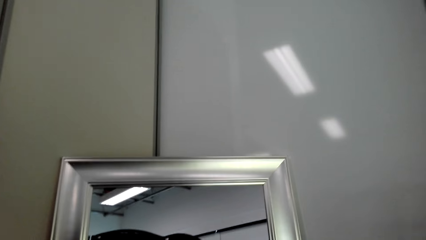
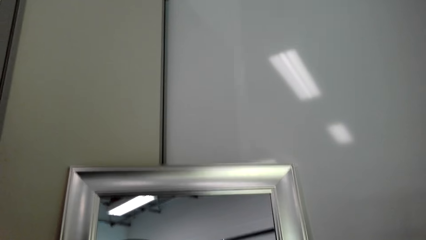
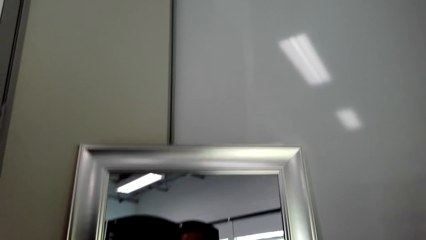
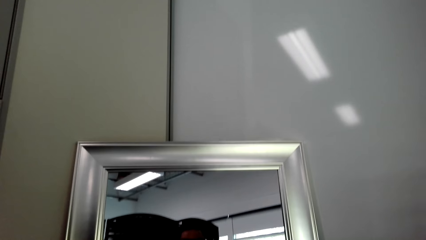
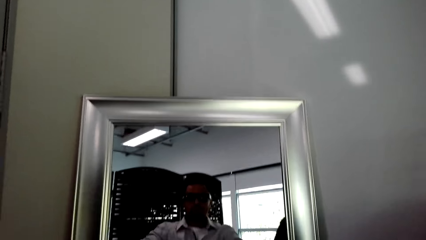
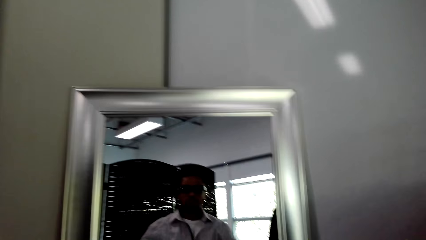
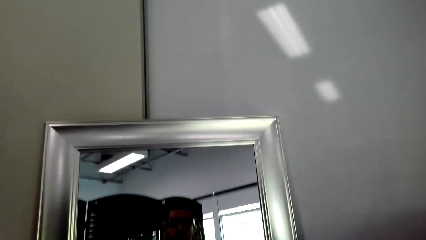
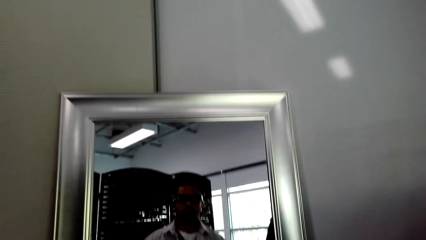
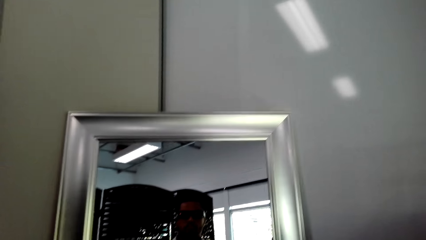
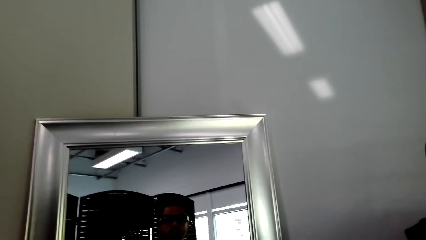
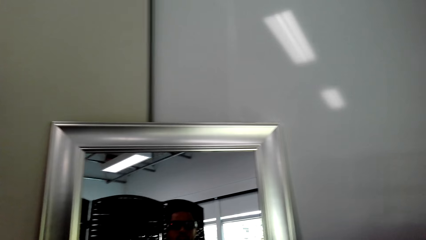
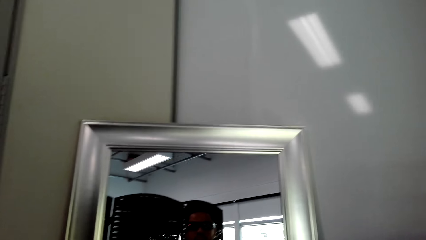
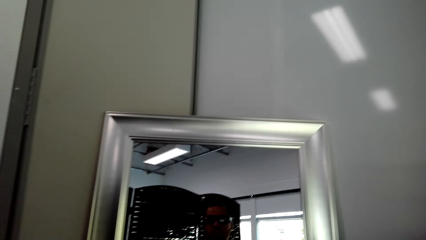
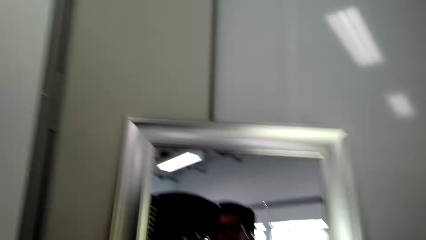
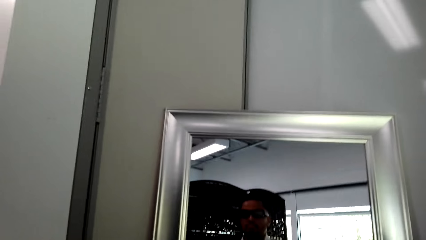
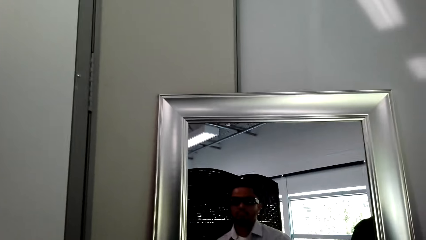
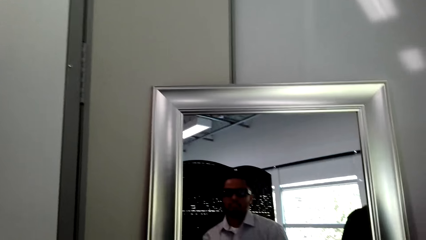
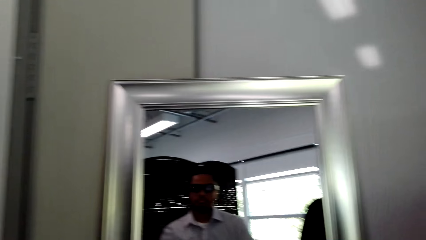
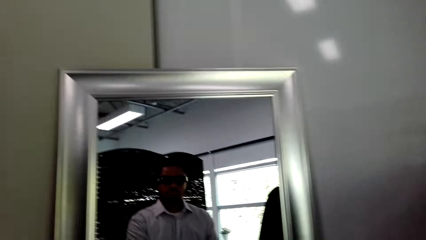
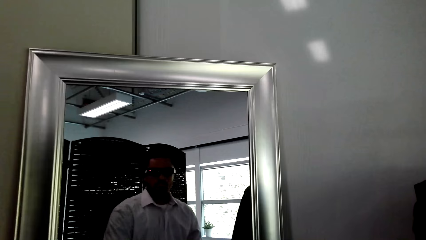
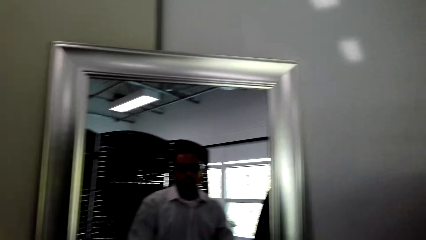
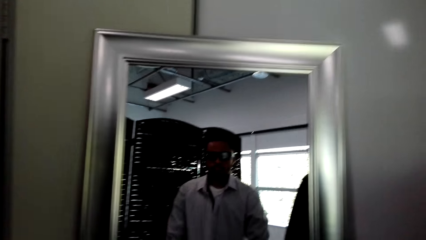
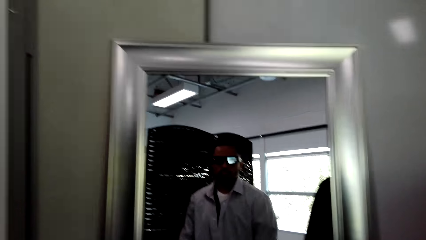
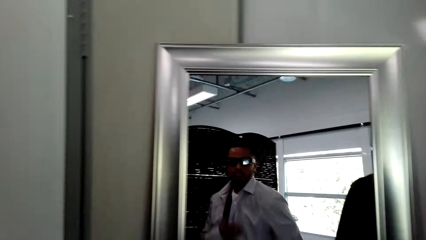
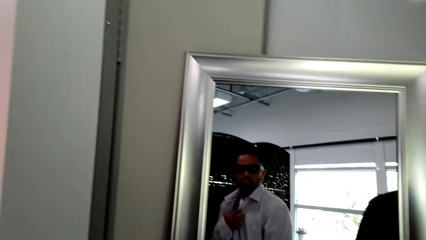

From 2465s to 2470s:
The camera wearer moves his hands.

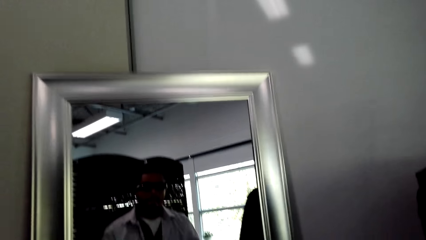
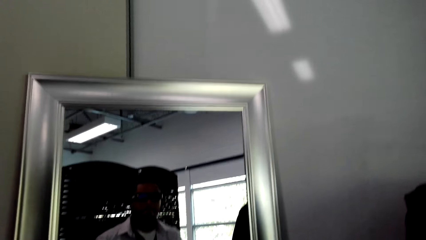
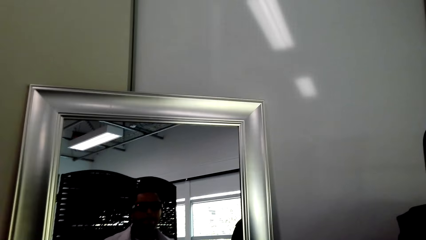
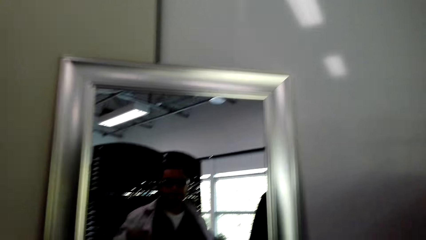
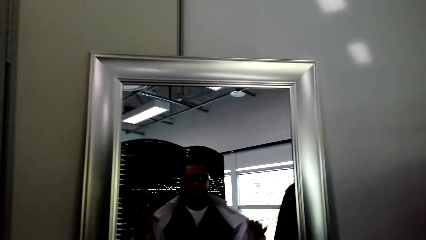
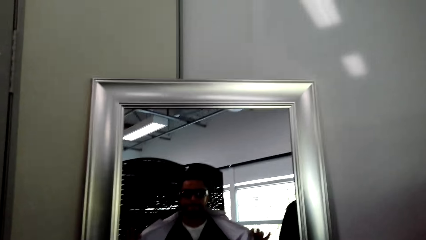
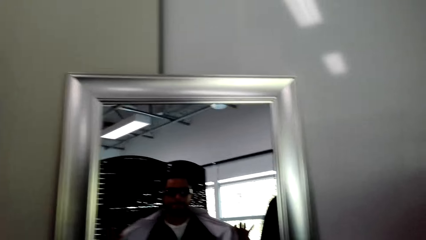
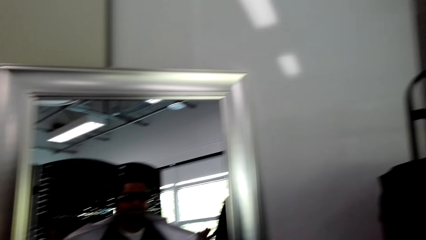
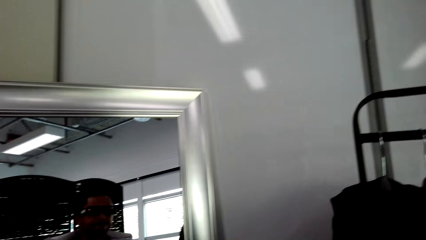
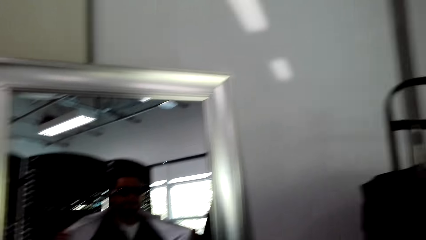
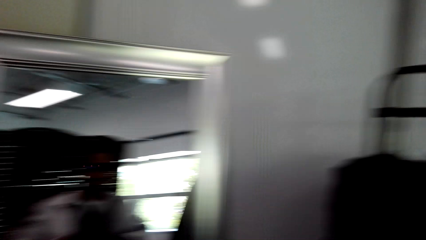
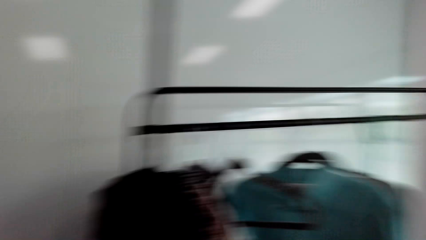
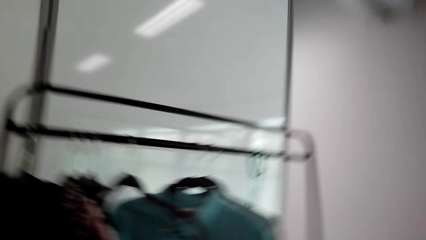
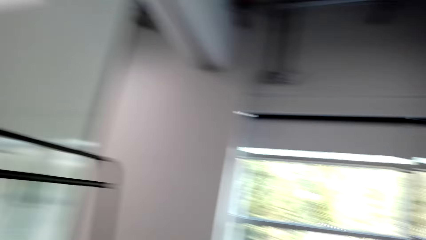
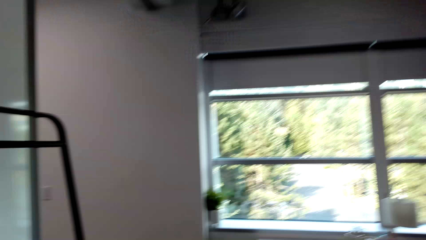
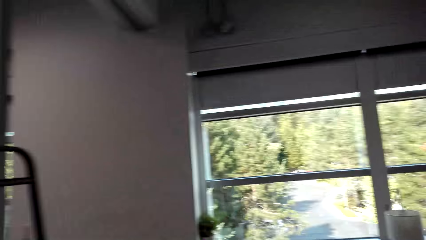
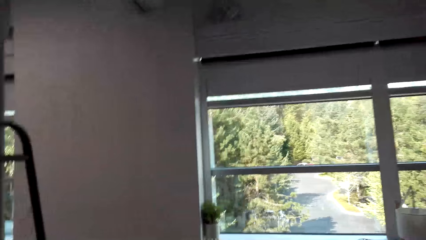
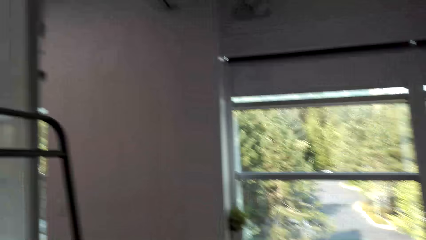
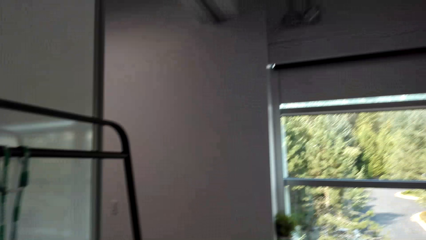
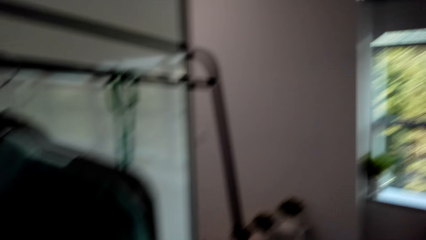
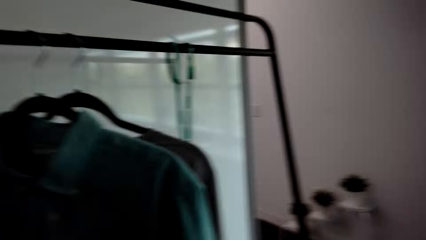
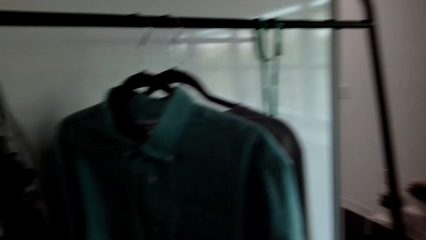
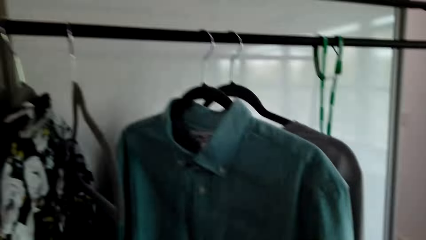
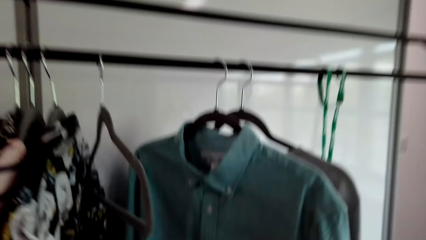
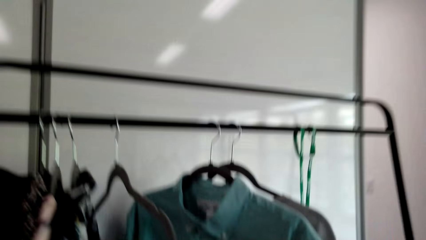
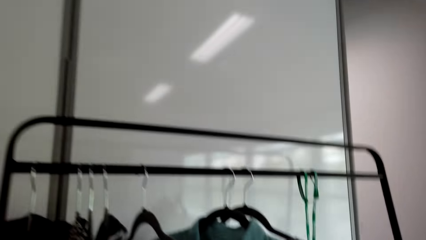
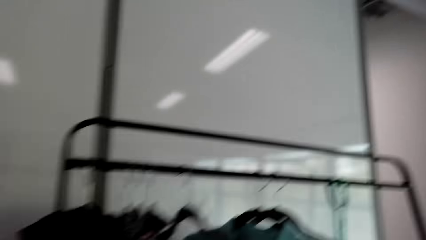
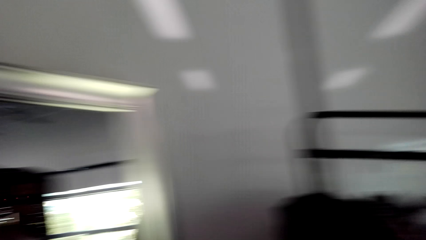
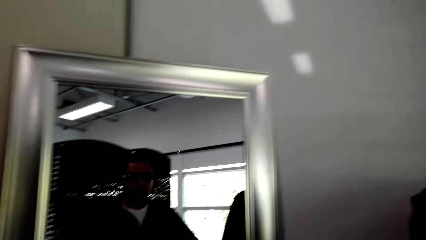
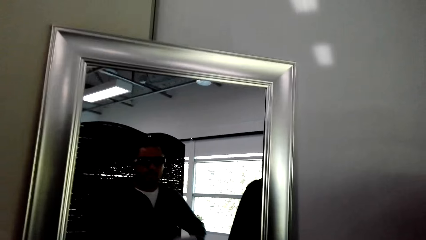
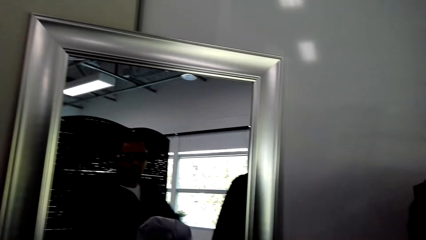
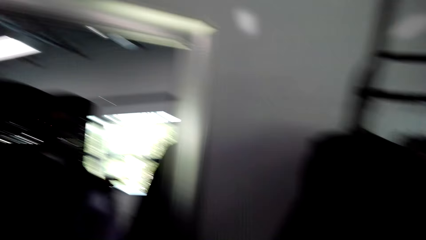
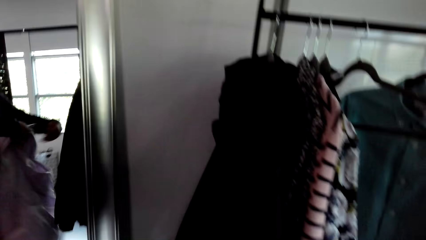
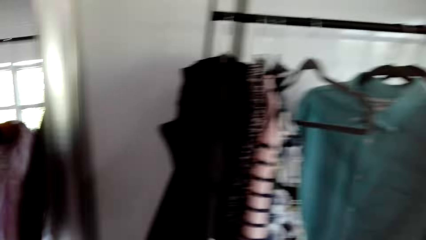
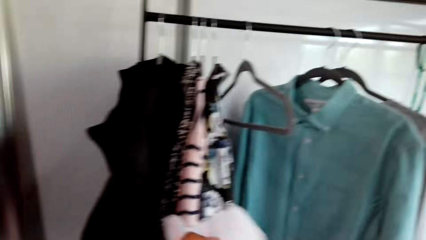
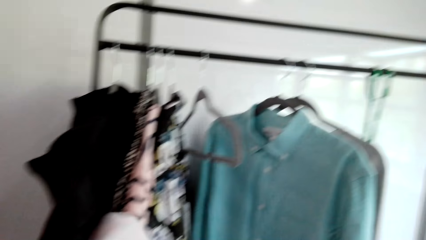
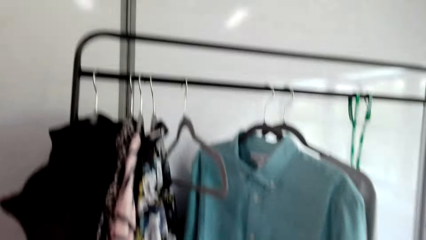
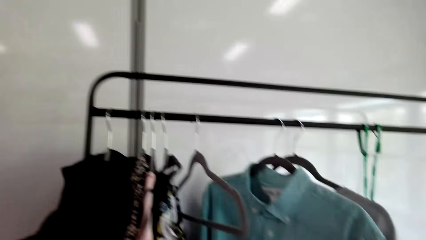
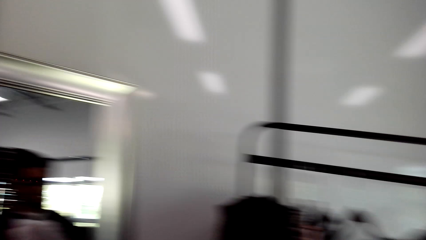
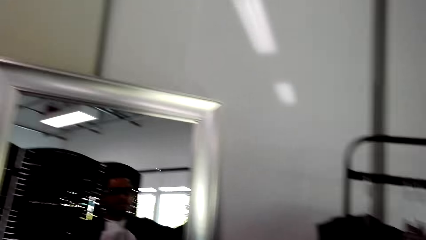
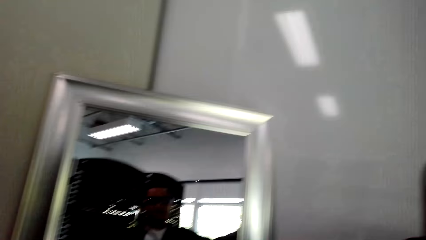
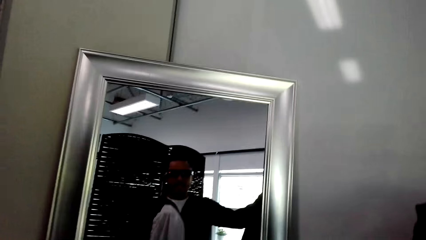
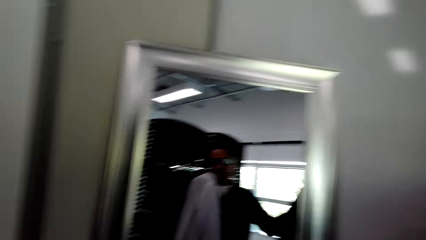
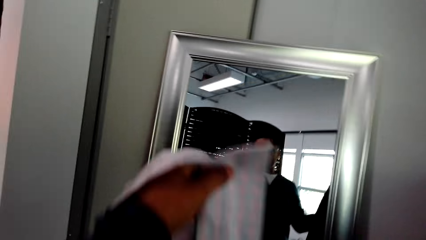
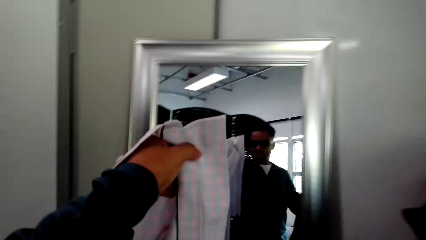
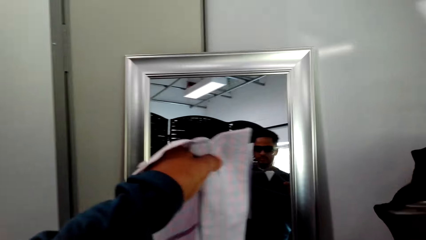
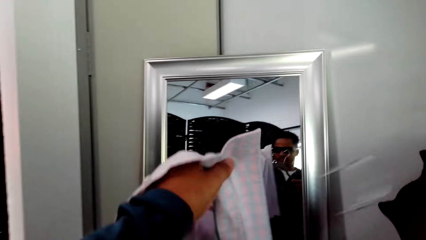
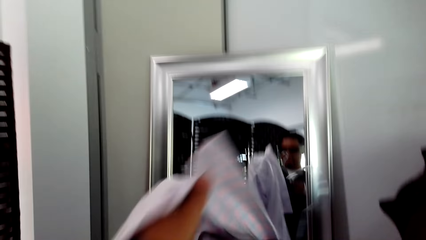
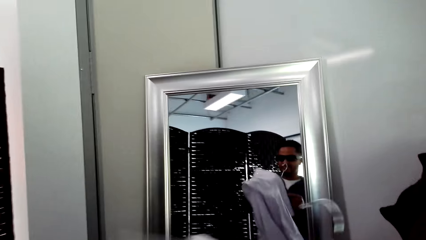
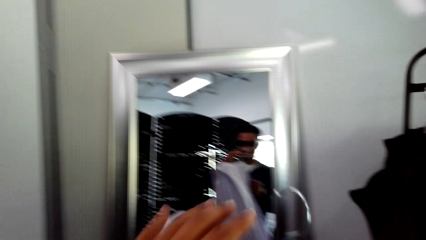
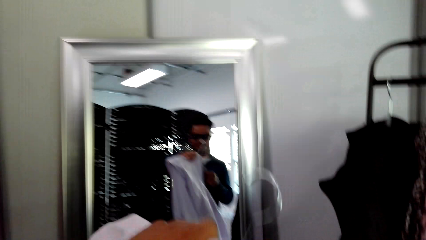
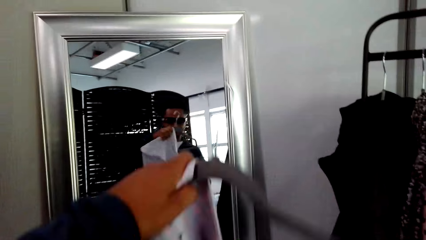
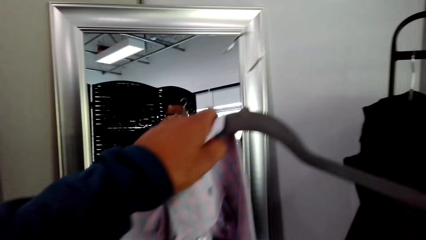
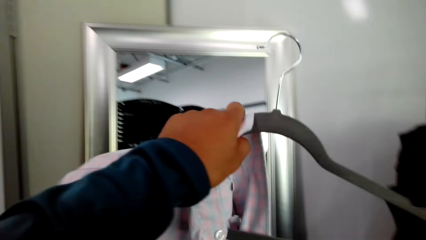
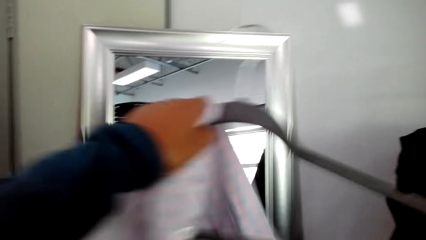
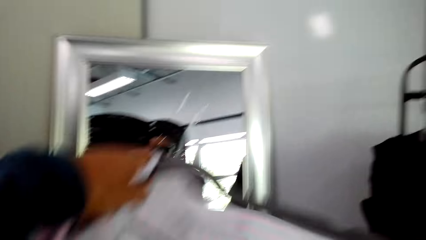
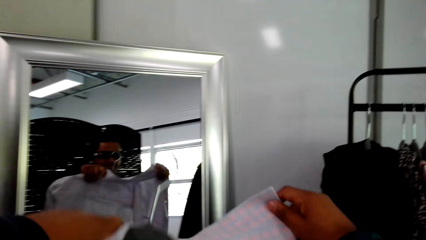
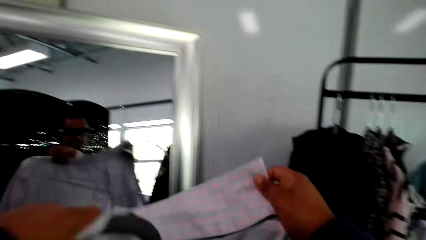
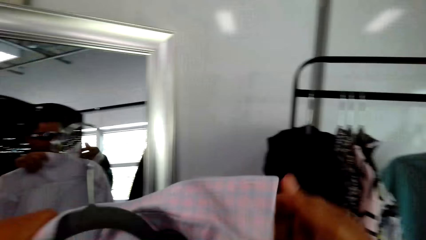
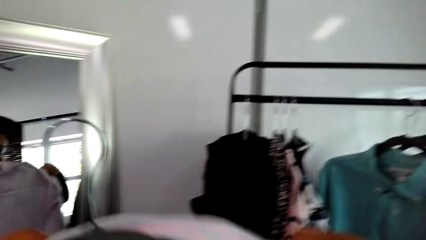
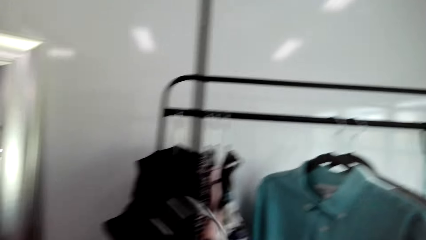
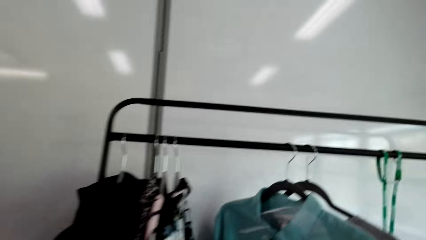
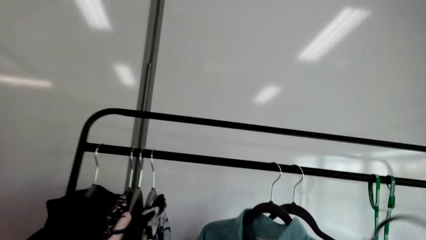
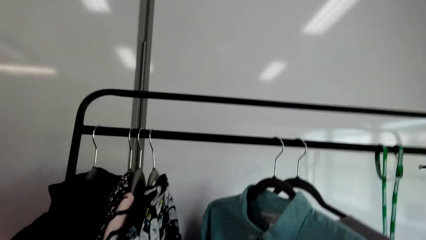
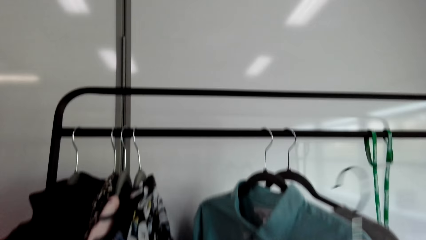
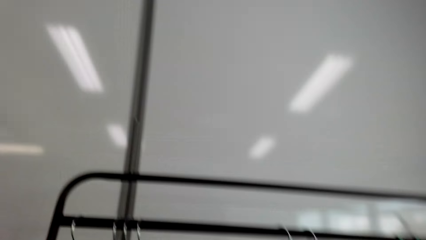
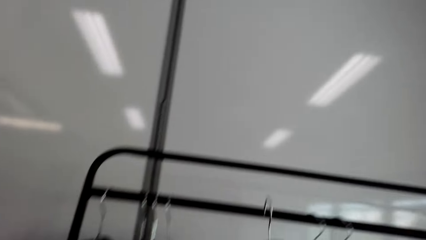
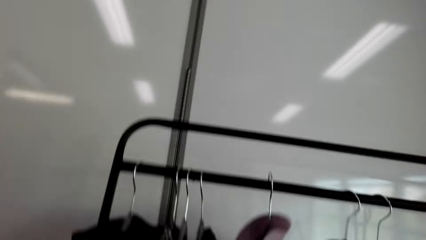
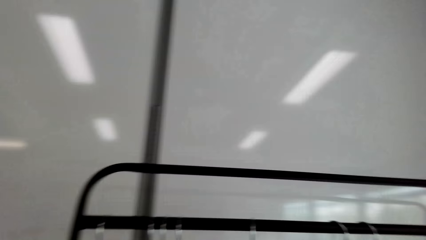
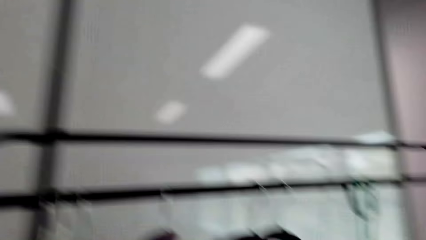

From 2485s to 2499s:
The camera wearer removes the shirt. They look on the other side. They take off the cloth. They lift the hanger. They hold the hanger. They put the shirt on the hanger.
